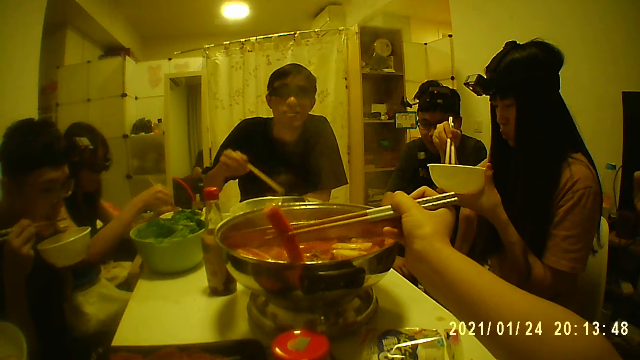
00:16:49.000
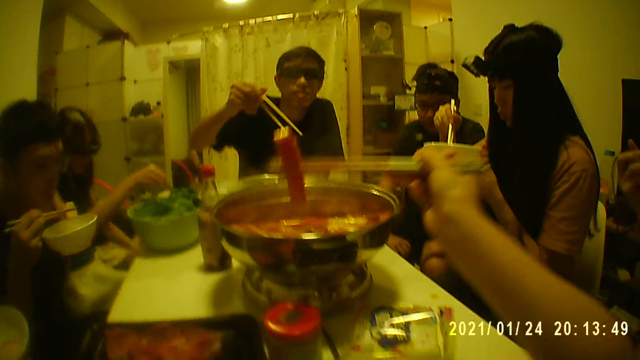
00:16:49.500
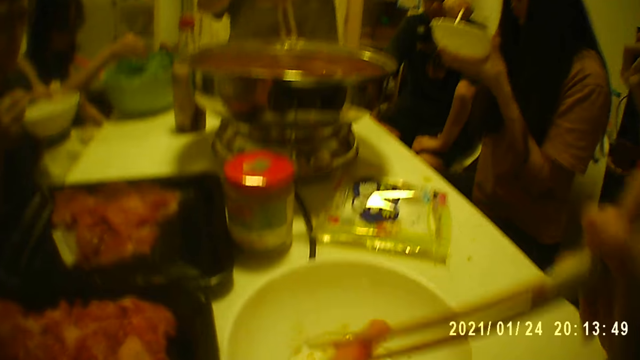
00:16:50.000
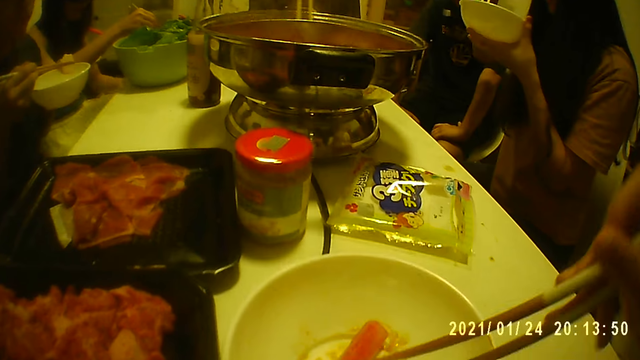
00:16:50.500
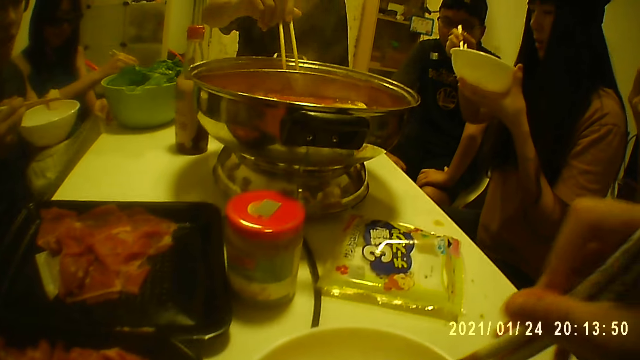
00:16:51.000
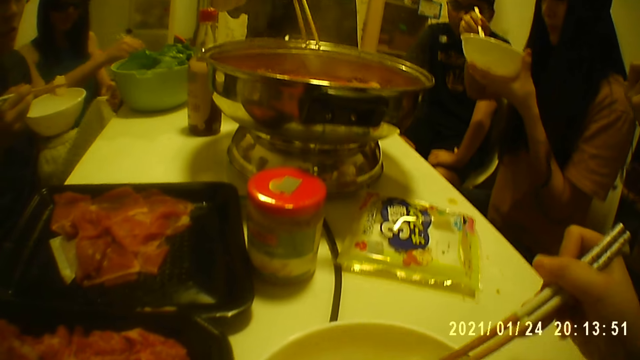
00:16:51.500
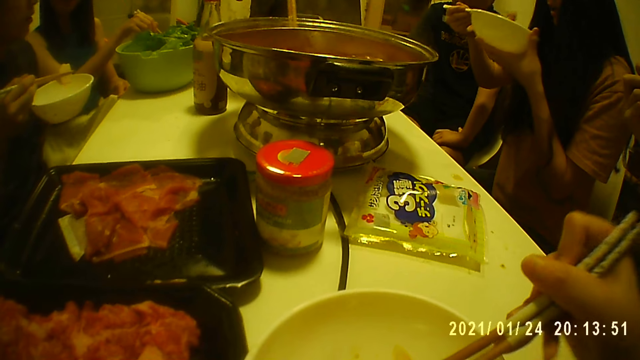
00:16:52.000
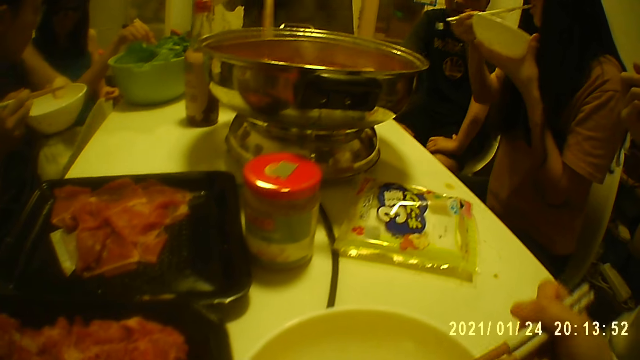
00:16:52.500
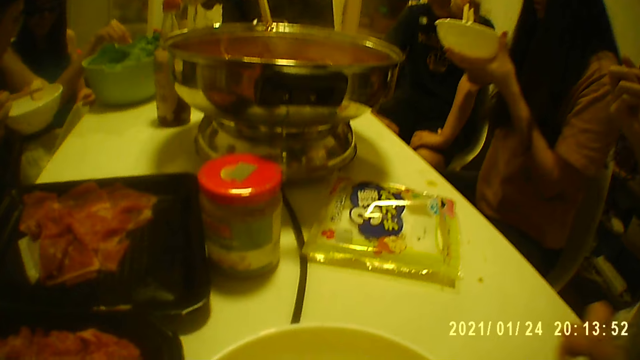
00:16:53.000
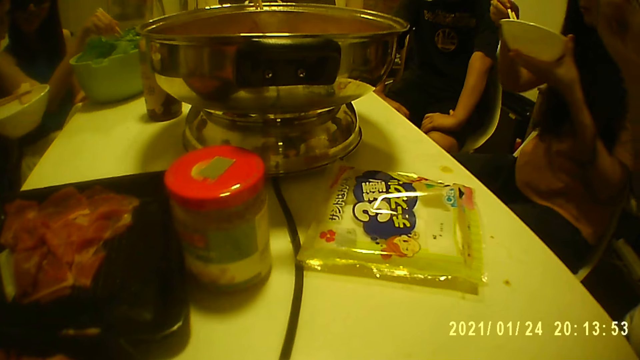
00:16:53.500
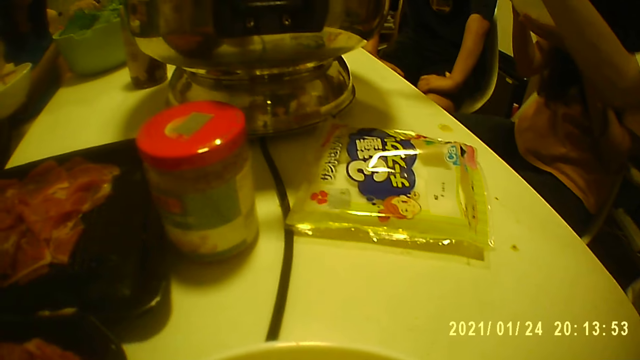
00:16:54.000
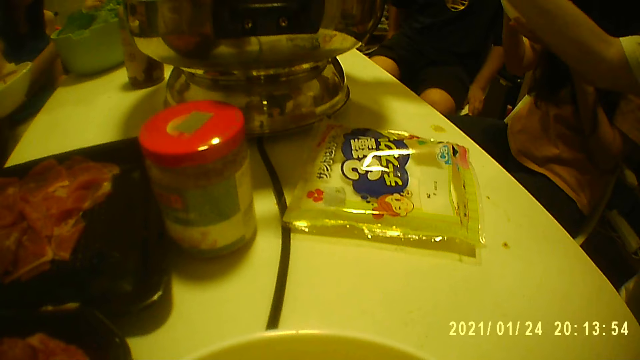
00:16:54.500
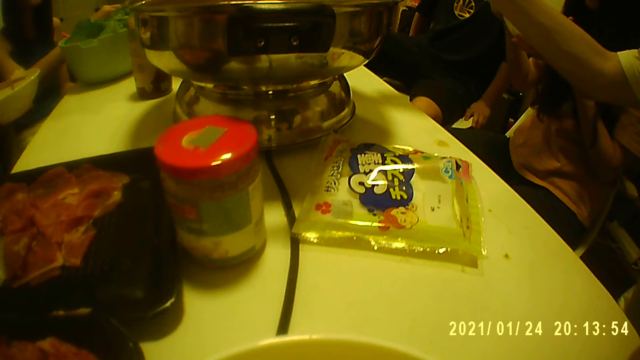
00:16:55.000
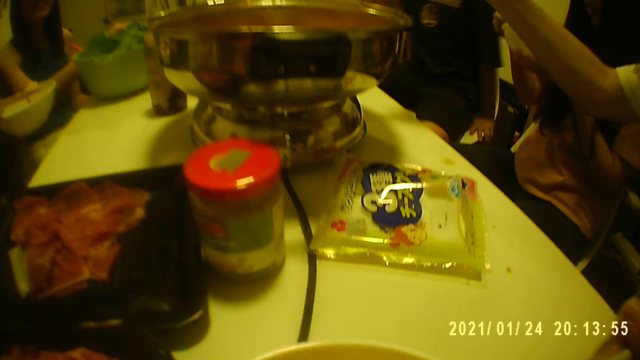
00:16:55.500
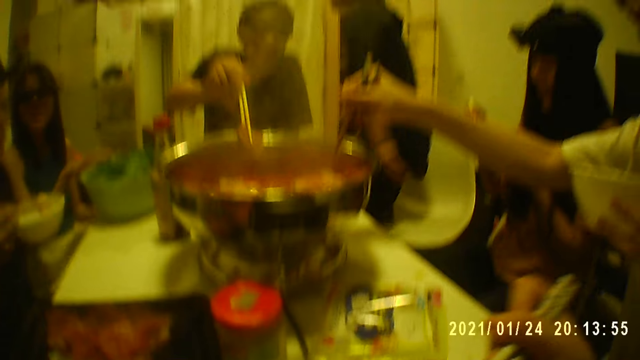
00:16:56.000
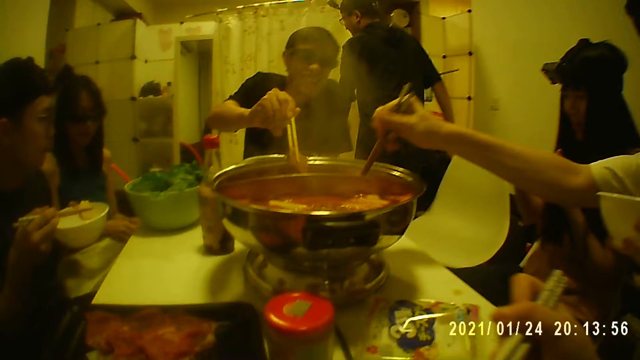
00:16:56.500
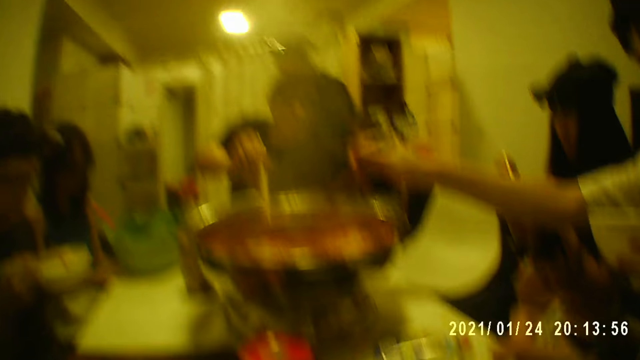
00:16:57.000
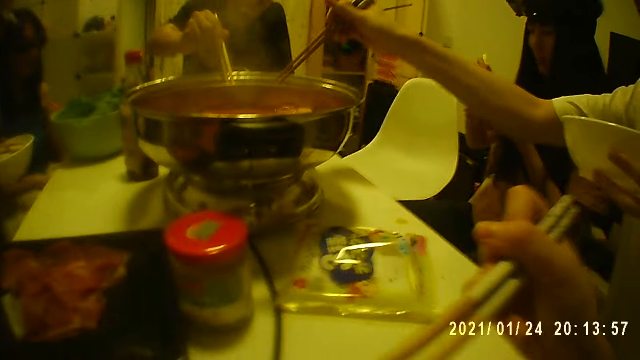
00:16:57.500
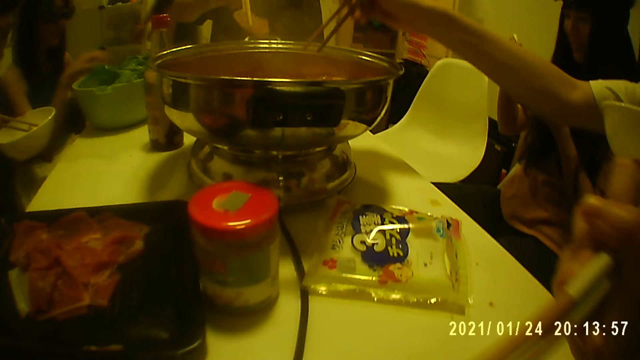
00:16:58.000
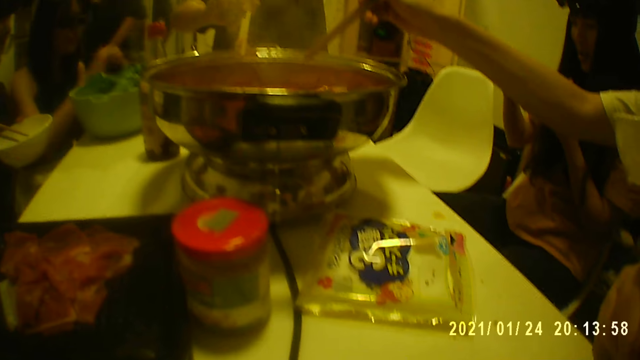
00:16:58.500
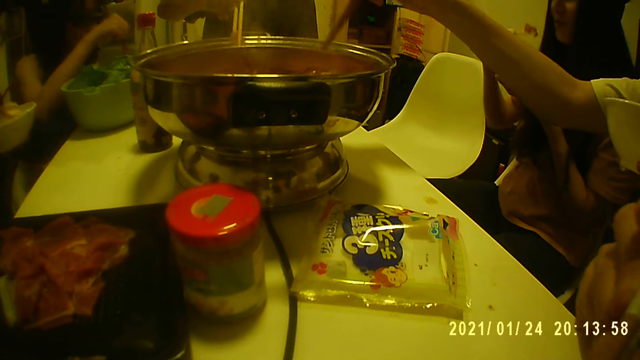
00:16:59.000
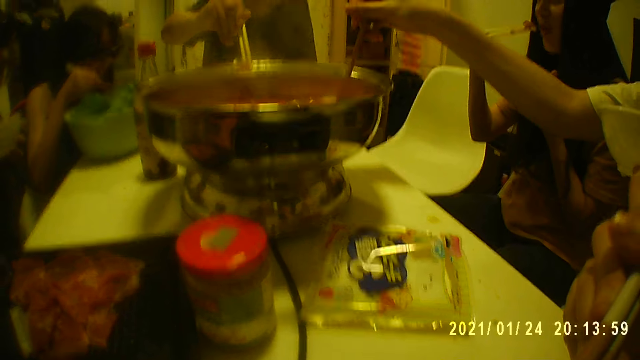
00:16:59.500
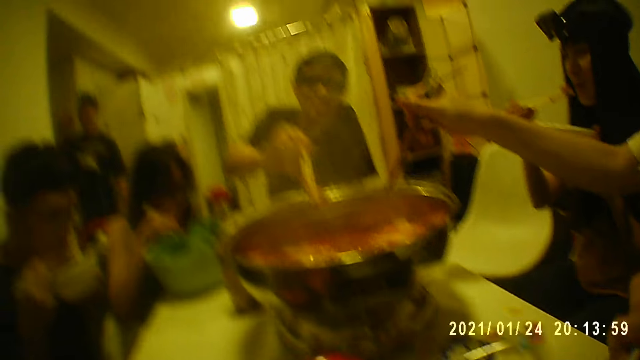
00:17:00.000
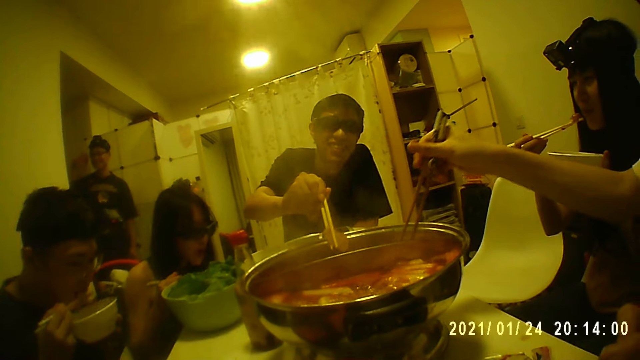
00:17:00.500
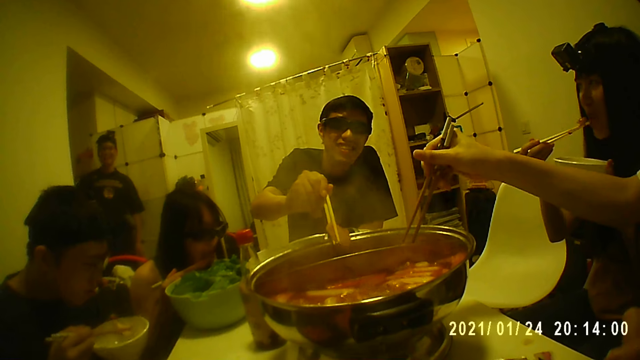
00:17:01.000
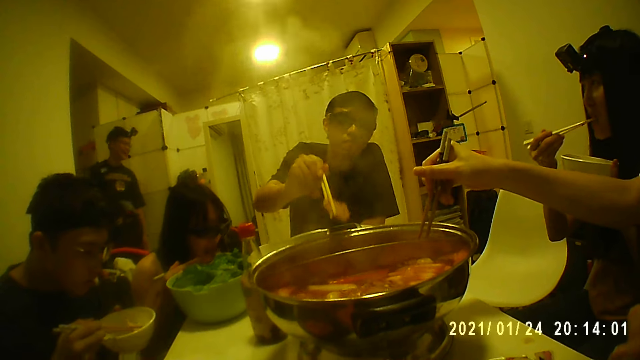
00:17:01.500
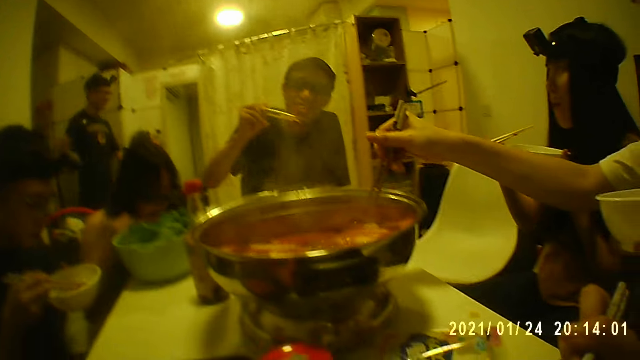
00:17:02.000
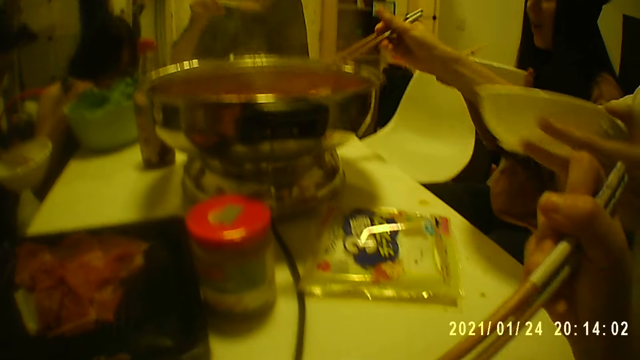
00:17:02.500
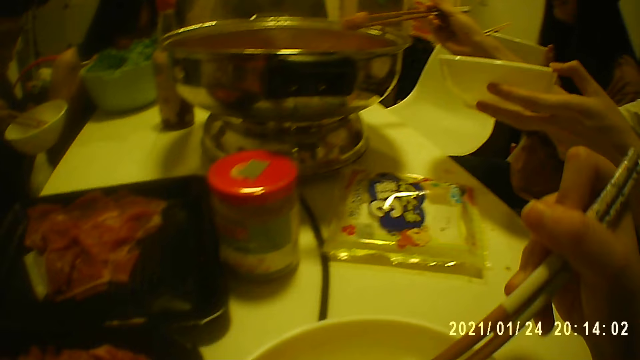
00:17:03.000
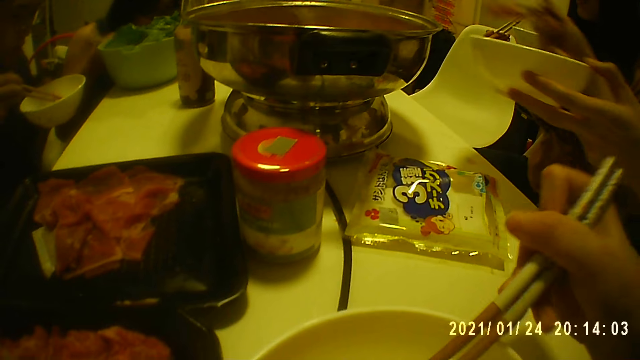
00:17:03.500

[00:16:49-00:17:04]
A man takes food from the pot at the middle of the table with chopsticks. The camera wearer eats with chopsticks. They put food in their mouth. Another man walks to the door of the room. Another man takes food from the pot at the middle of the table with chopsticks. Another man walks in the room. A woman eats with chopsticks. The man who walked to the door walks back to his seat.

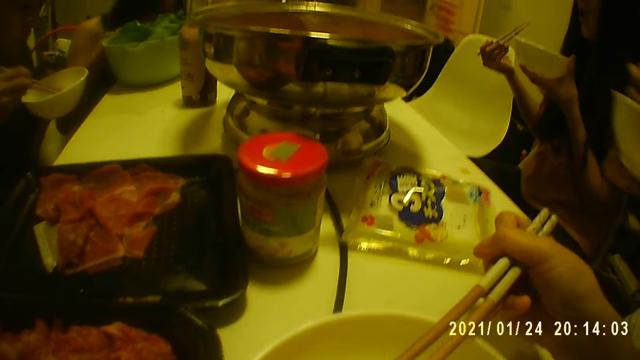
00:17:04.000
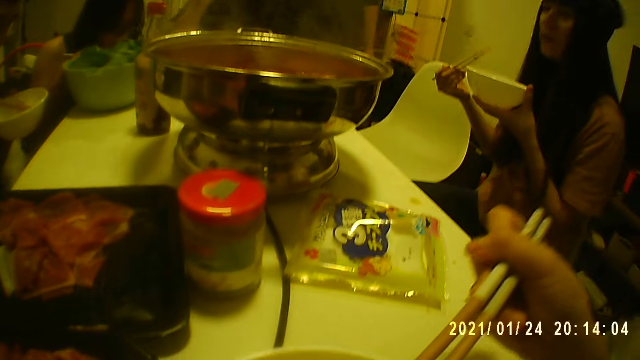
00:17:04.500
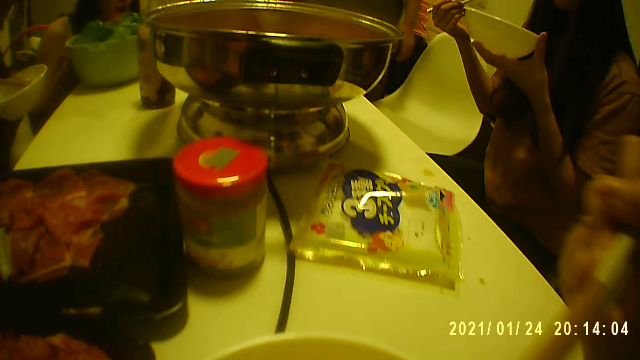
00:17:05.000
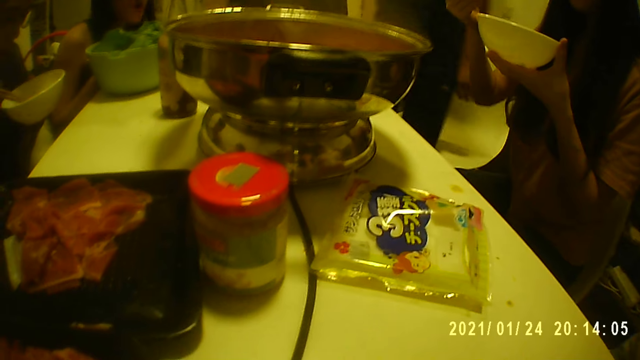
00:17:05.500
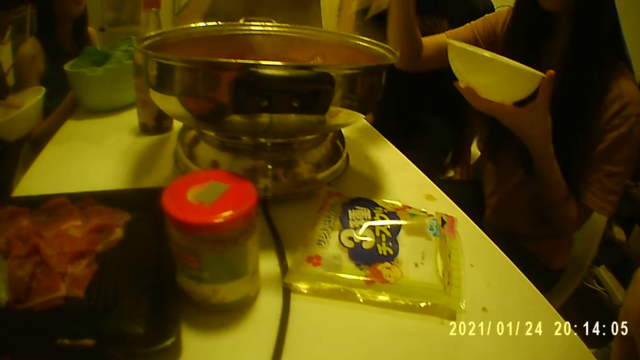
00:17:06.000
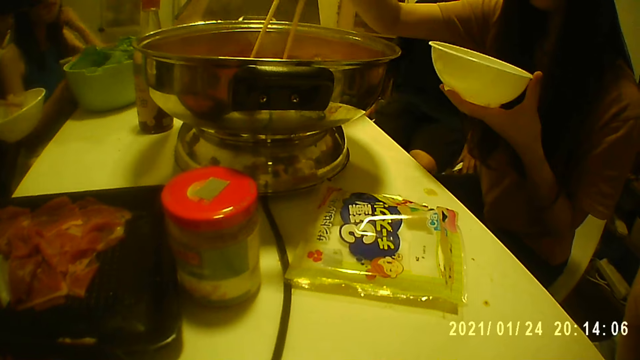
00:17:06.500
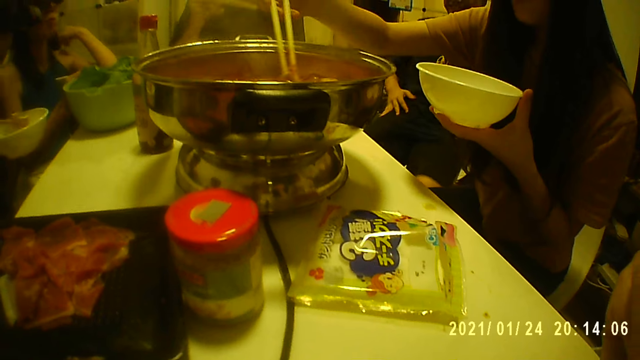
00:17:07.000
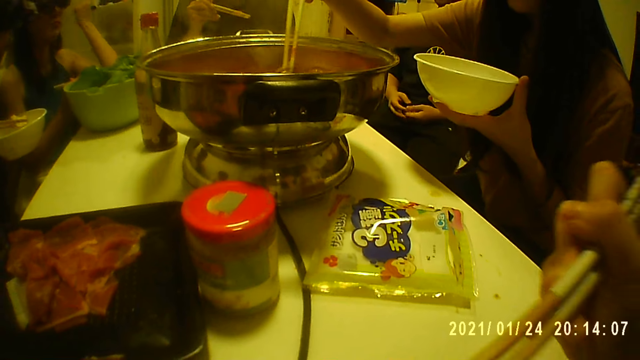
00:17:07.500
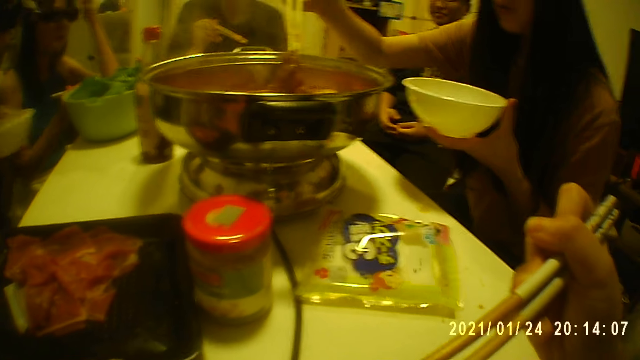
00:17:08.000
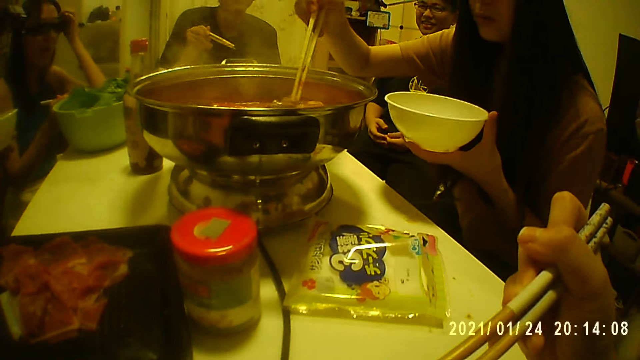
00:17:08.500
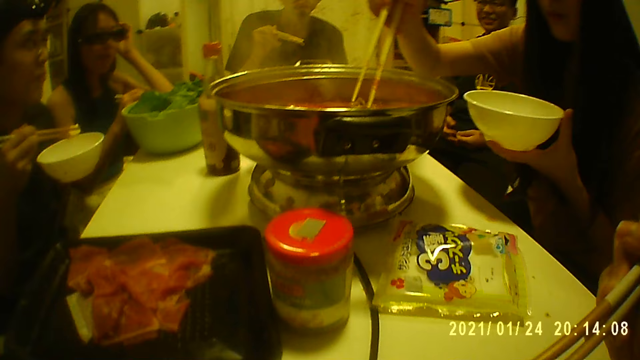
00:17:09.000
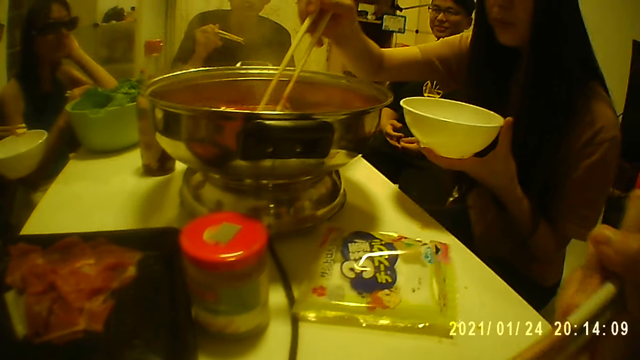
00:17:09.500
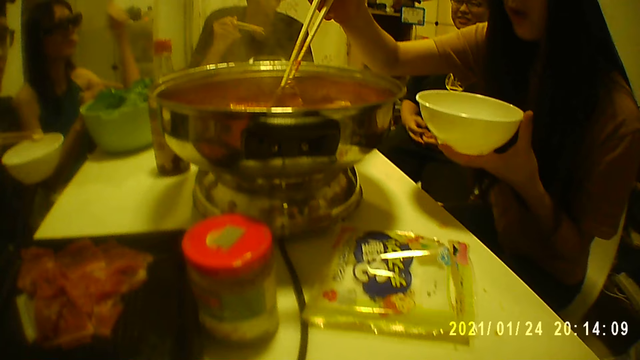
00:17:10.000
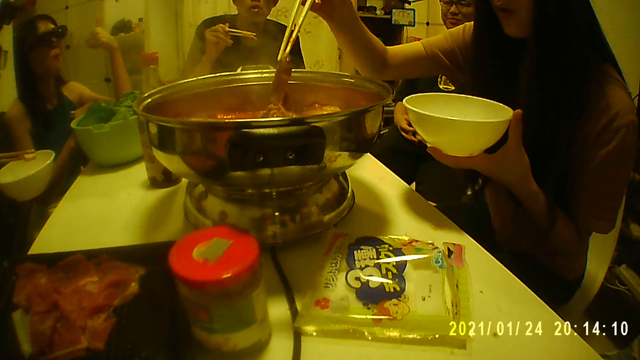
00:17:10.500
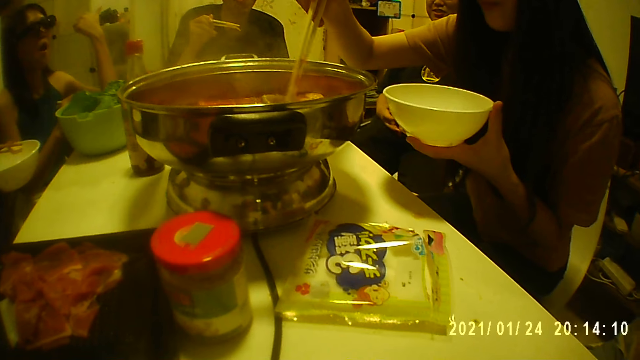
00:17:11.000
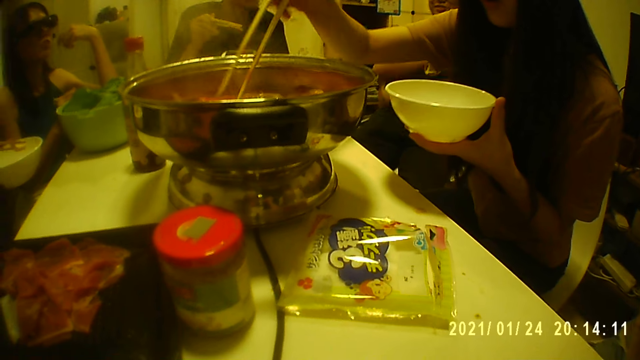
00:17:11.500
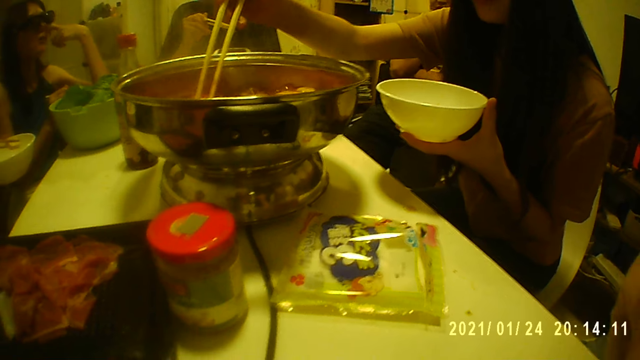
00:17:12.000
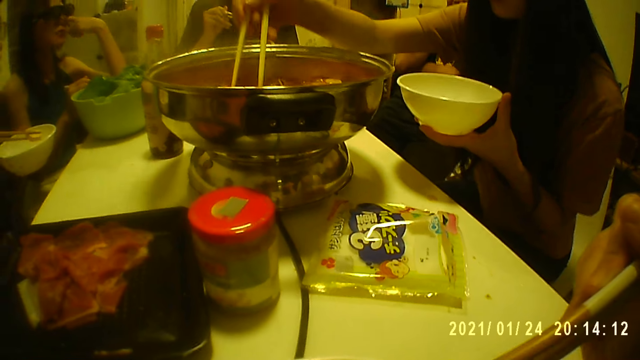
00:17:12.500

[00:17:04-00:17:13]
The camera wearer puts food in their mouth. A woman takes food from the pot at the middle of the table with chopsticks. A man takes food.
